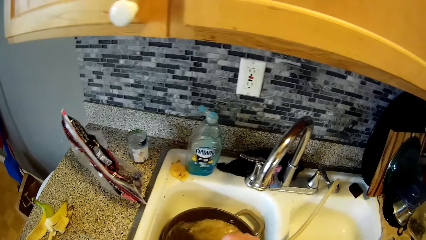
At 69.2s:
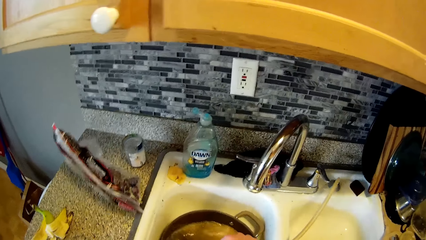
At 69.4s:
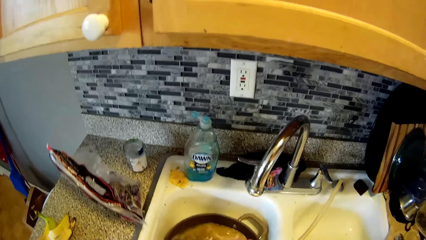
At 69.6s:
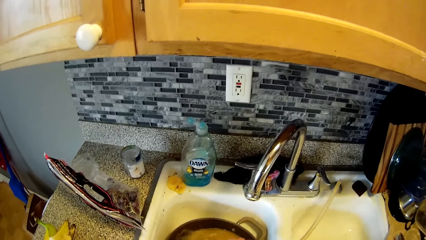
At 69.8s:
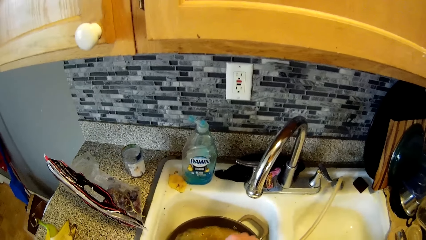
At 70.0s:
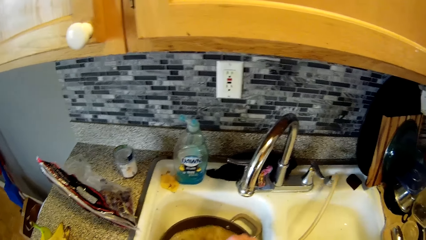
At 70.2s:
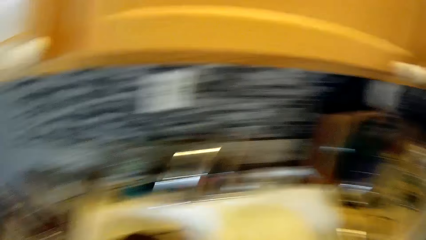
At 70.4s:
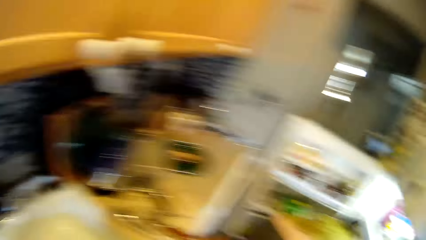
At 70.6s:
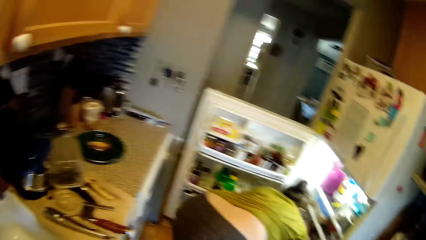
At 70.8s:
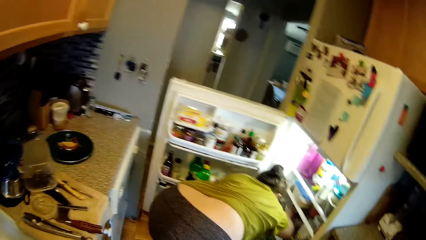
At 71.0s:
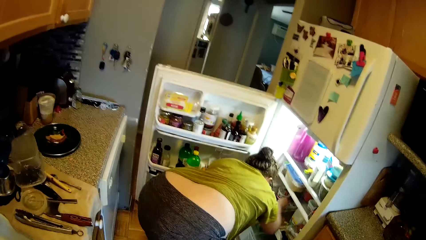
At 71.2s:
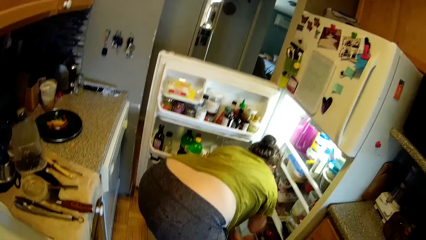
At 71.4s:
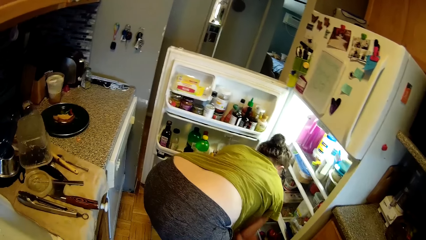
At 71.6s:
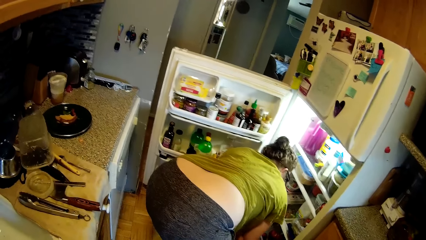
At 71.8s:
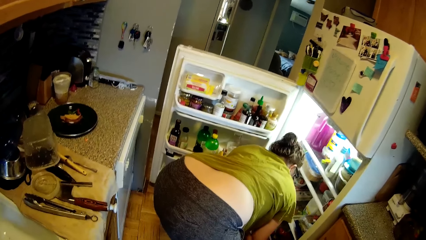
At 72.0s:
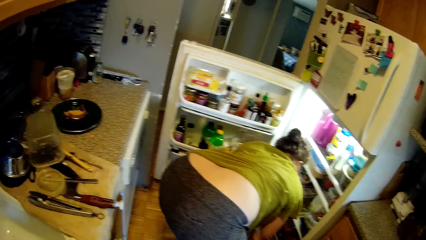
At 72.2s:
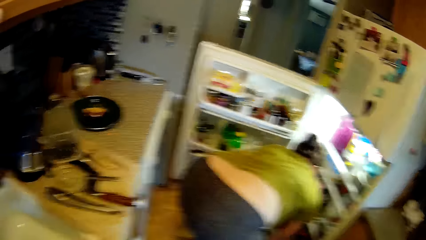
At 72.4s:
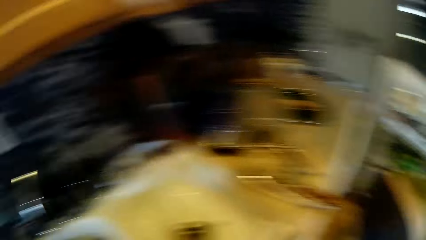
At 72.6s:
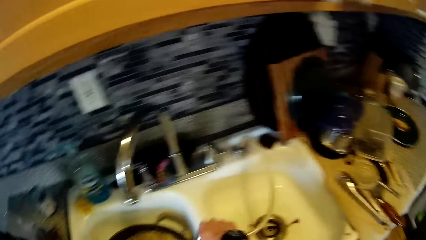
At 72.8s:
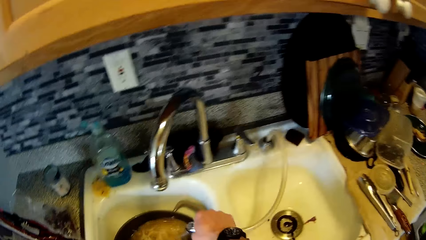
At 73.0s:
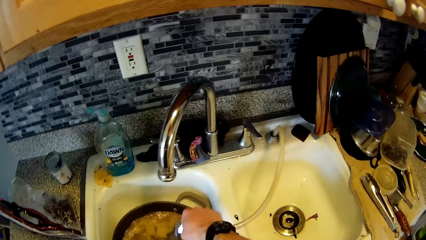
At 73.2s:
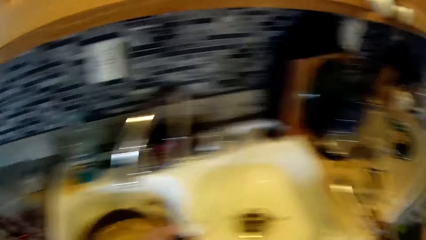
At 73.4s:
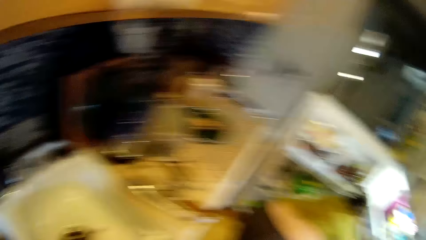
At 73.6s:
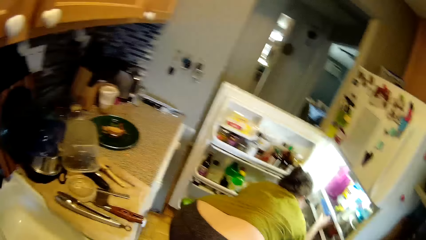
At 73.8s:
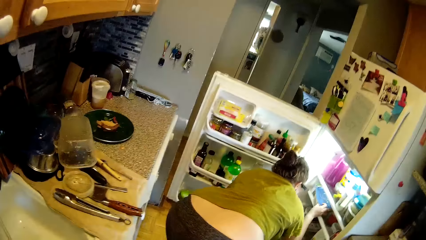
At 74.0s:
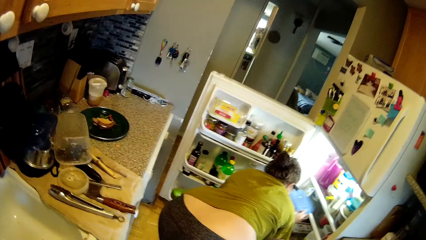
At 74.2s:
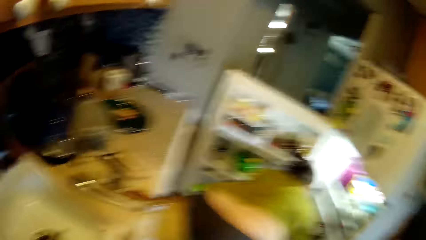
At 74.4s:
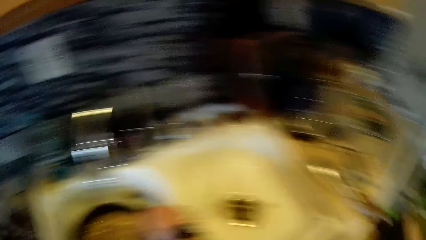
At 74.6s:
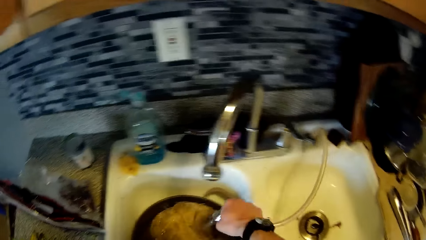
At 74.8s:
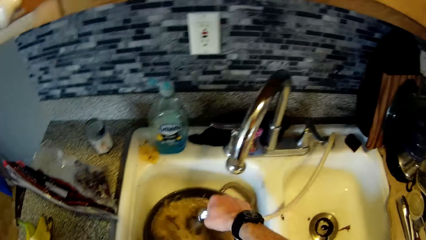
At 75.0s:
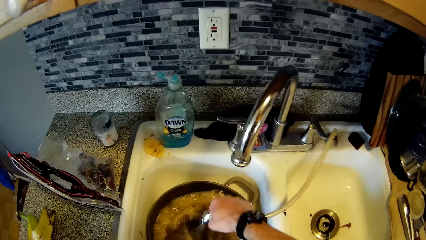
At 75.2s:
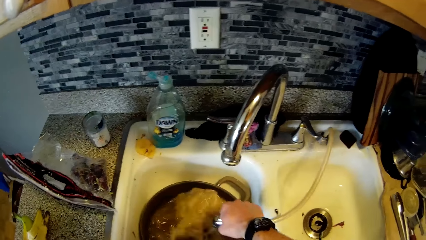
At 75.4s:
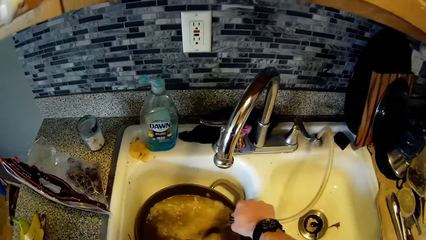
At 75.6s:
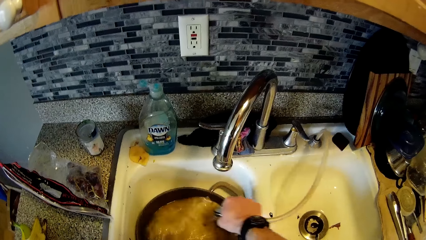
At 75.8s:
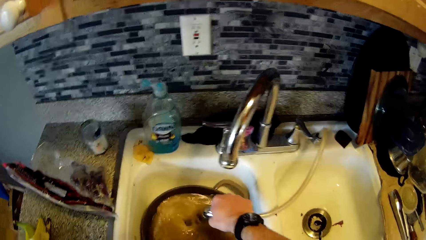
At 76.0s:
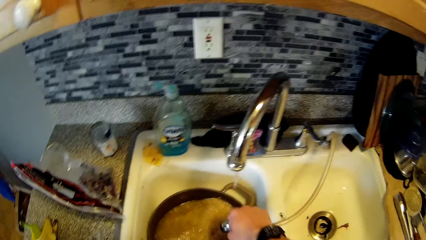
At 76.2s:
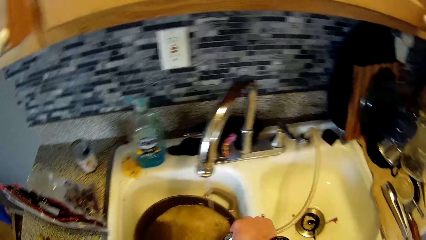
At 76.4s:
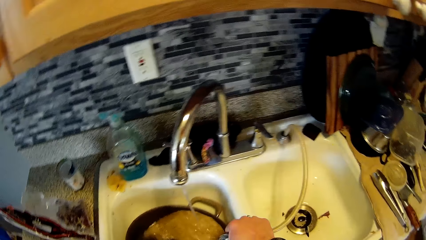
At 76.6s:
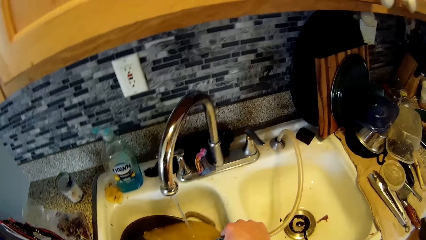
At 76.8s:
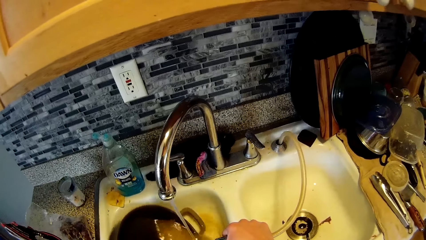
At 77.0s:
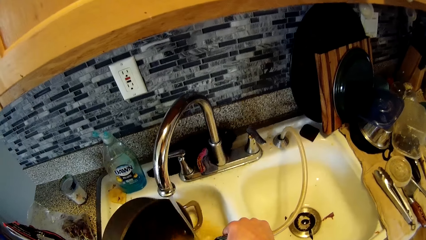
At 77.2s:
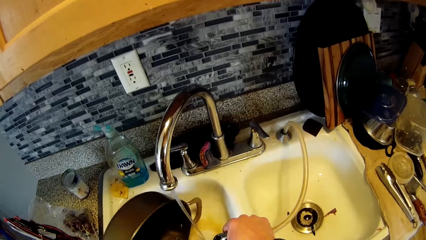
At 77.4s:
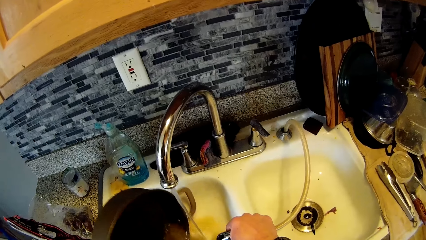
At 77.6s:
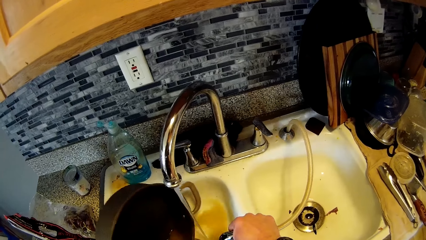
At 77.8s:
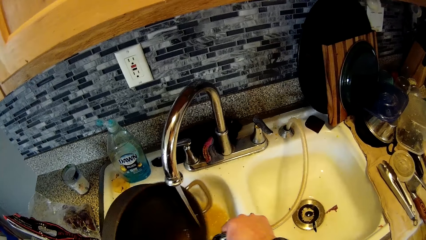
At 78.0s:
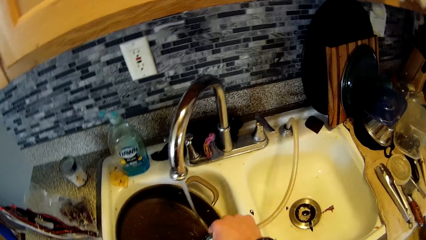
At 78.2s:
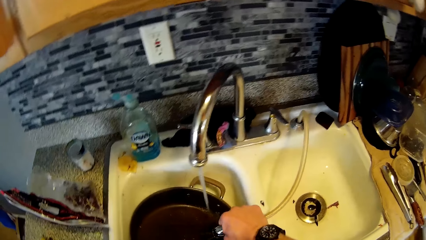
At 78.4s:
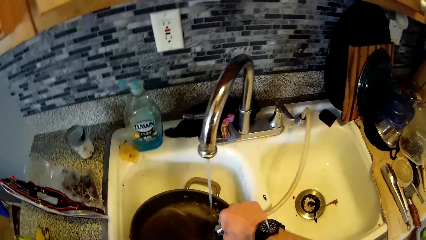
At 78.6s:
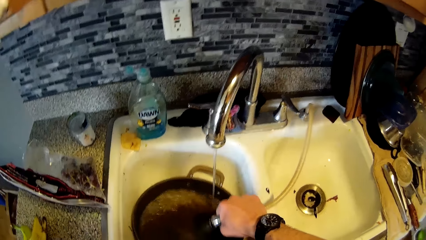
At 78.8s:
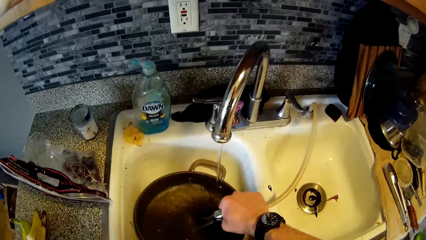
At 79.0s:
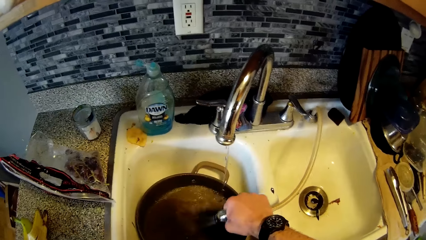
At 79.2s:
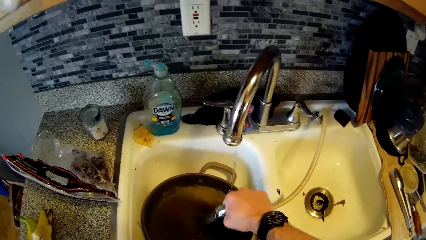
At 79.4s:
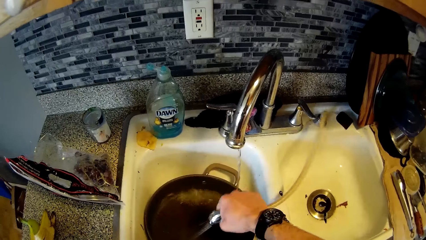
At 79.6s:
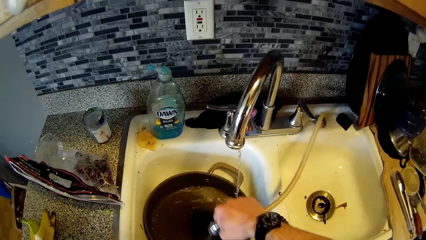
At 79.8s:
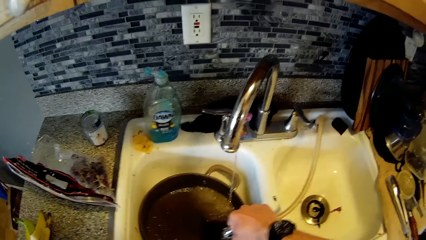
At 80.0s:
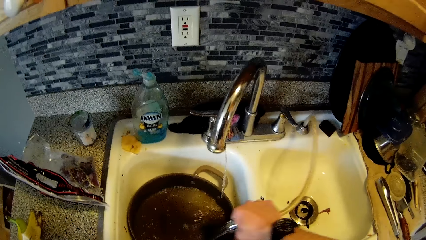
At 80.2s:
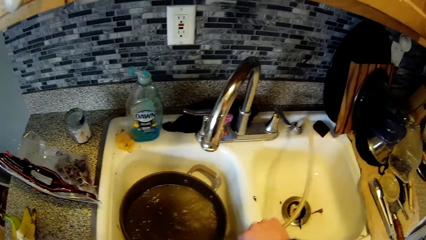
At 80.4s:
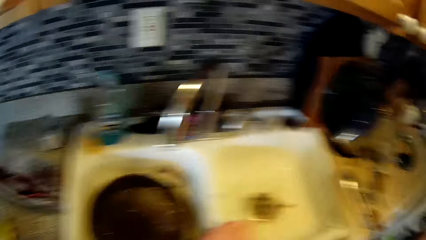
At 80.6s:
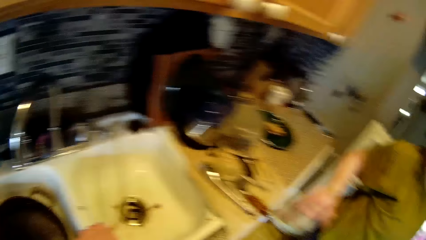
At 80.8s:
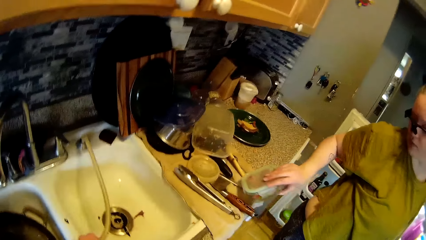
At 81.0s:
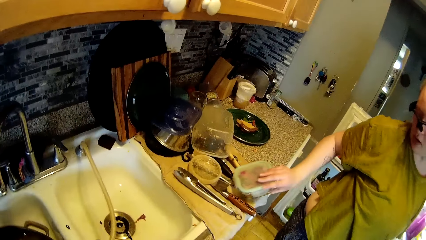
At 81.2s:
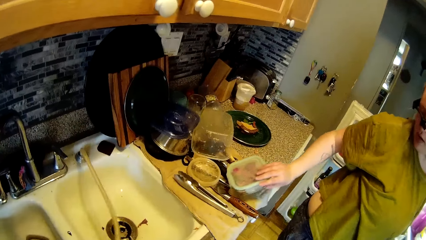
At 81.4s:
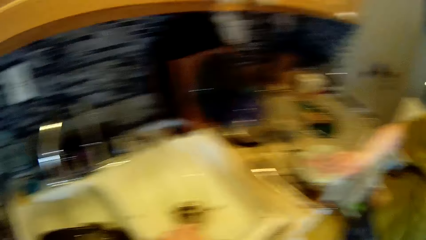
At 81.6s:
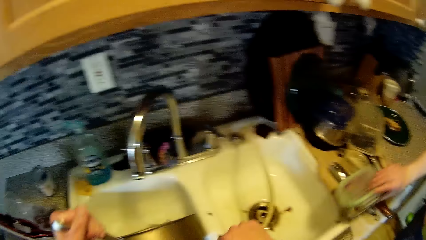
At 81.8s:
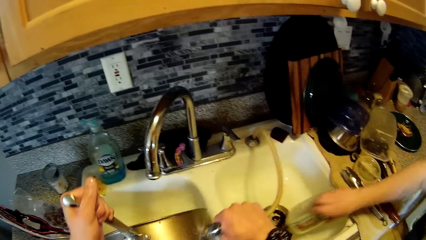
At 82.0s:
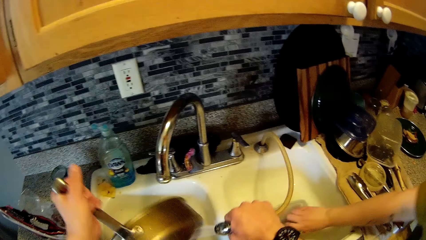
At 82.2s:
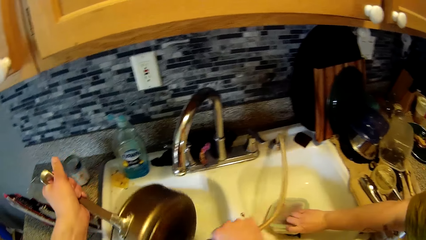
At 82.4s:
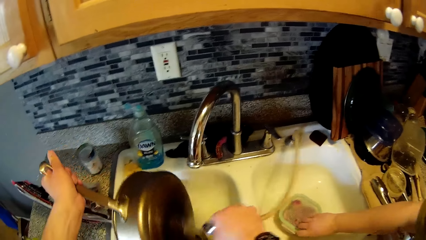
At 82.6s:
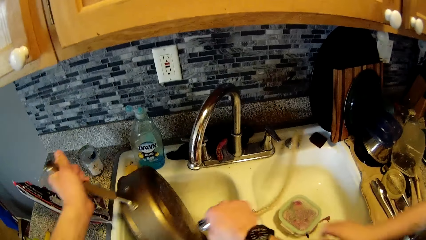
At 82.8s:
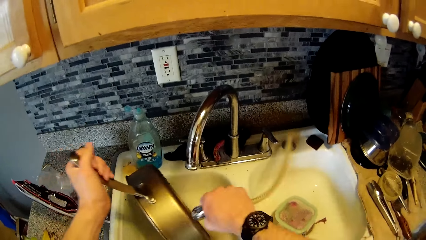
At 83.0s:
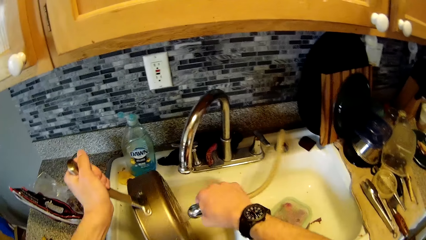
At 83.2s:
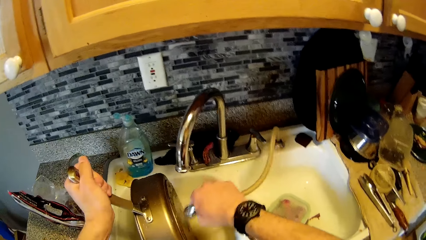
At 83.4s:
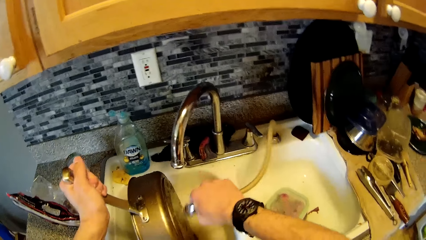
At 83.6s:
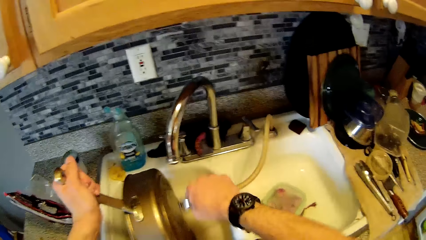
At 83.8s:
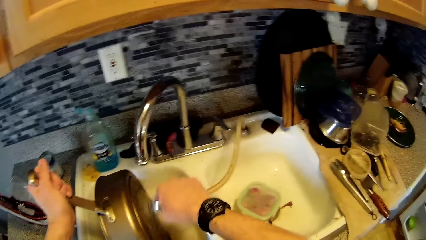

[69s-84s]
A woman touches a cheese inside the fridge with her right hand. The woman brings out a container of rice from the fridge with her right hand. The camera wearer sprinkles water on the pan. He pours water from the frypan inside the sink with his left hand. He holds the tap nozzle with his right hand. He rinses the frypan with the tap nozzle in his right hand. The woman drops the container of rice on the cabinet with her right hand. The camera wearer holds the frypan with his left hand. He rinses the frypan with the tap nozzle in his right hand. The woman drops the container of food in the sink with her right hand.
